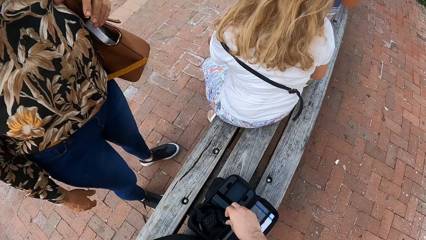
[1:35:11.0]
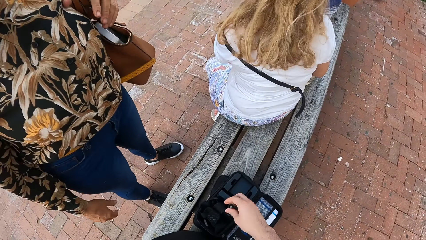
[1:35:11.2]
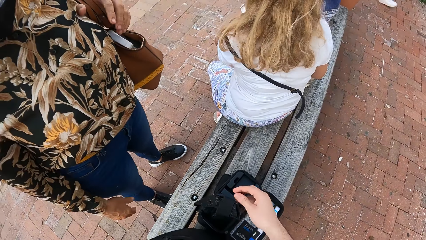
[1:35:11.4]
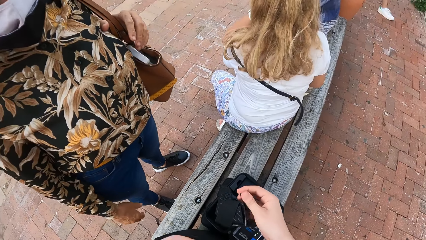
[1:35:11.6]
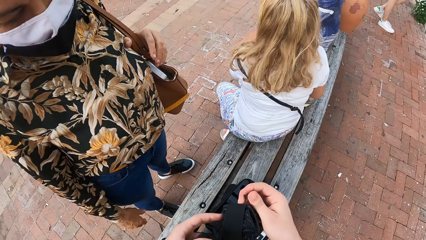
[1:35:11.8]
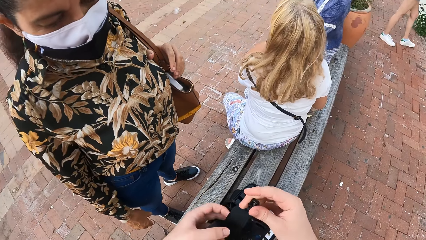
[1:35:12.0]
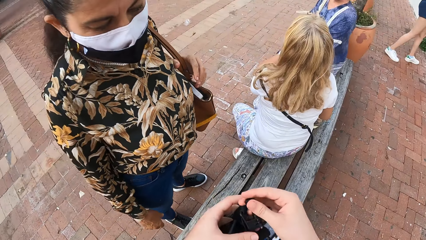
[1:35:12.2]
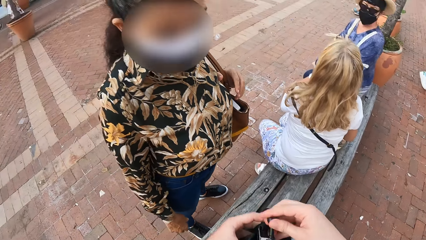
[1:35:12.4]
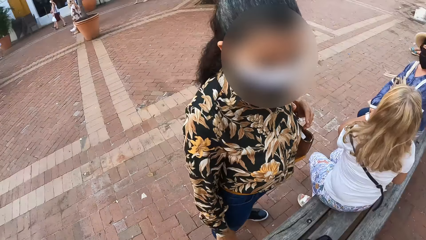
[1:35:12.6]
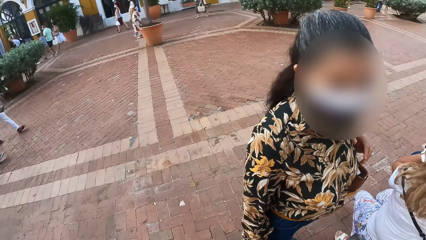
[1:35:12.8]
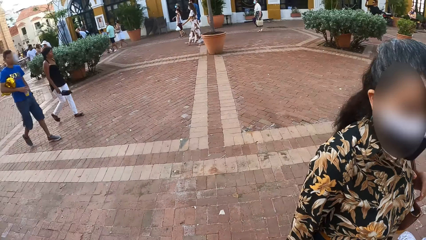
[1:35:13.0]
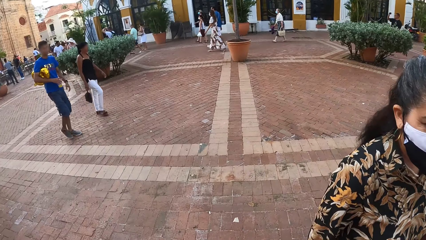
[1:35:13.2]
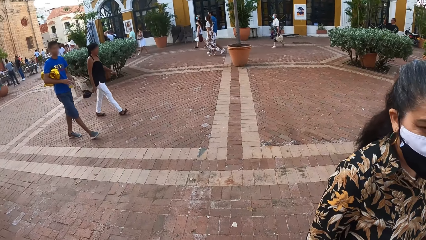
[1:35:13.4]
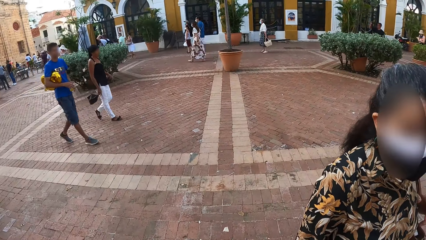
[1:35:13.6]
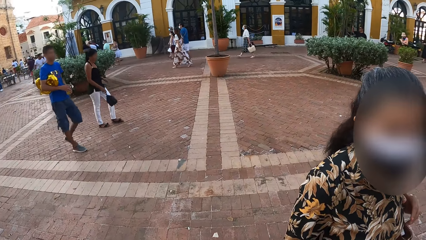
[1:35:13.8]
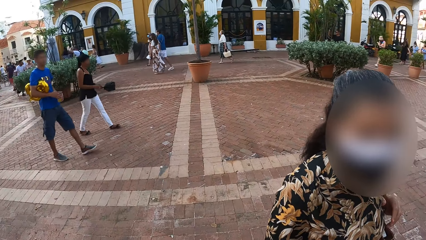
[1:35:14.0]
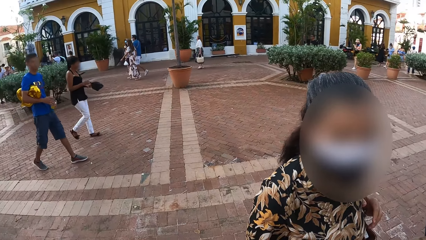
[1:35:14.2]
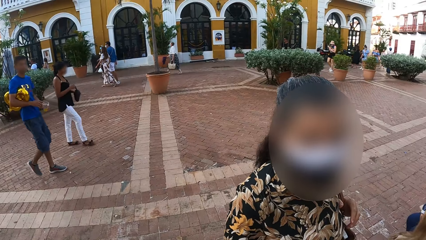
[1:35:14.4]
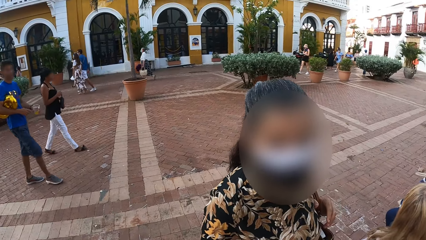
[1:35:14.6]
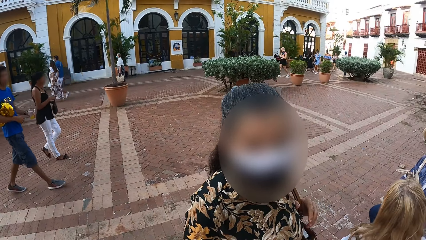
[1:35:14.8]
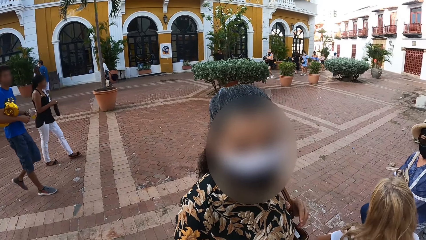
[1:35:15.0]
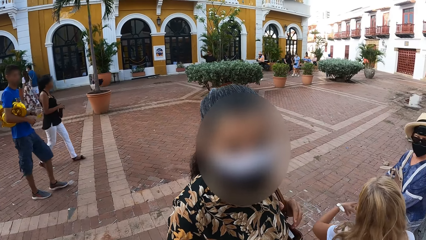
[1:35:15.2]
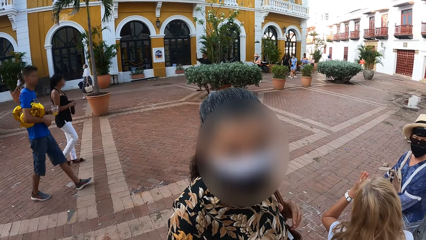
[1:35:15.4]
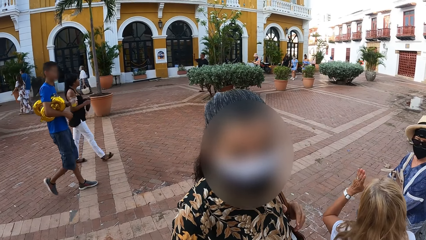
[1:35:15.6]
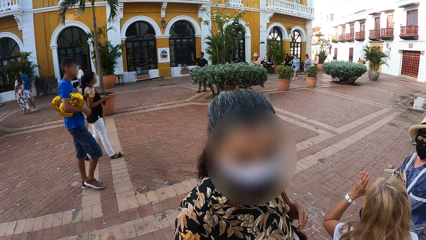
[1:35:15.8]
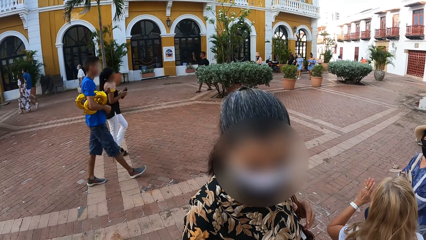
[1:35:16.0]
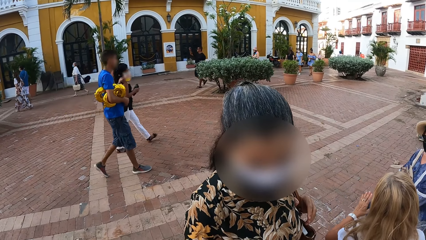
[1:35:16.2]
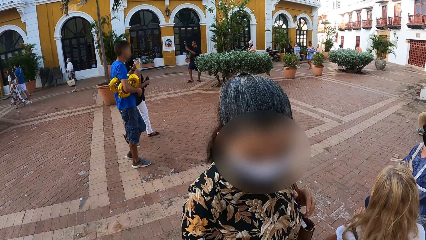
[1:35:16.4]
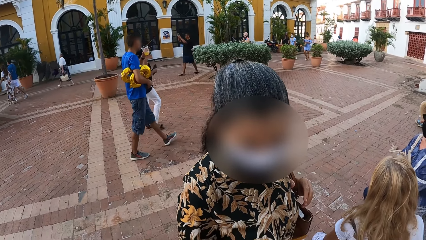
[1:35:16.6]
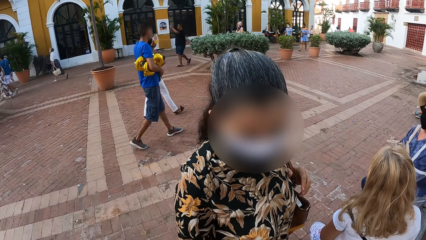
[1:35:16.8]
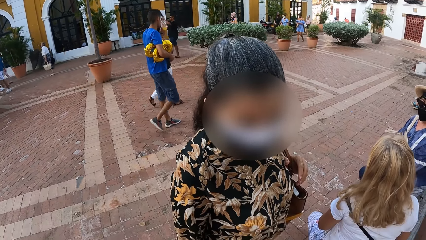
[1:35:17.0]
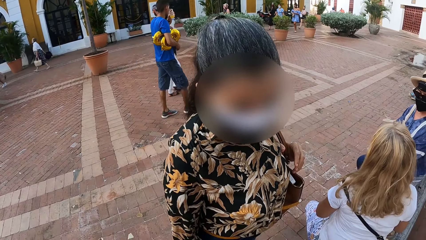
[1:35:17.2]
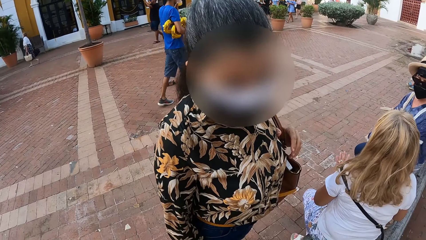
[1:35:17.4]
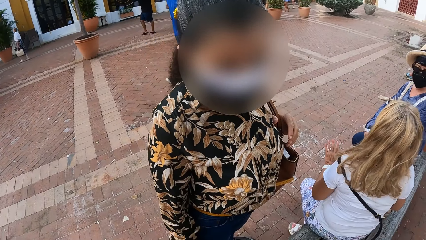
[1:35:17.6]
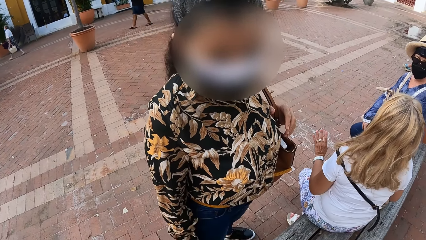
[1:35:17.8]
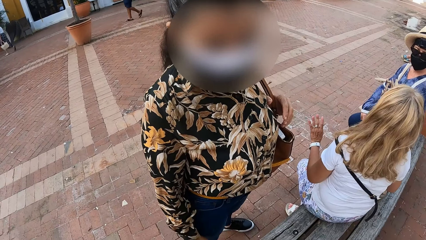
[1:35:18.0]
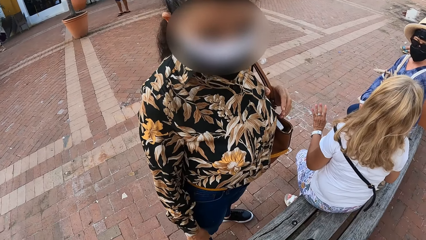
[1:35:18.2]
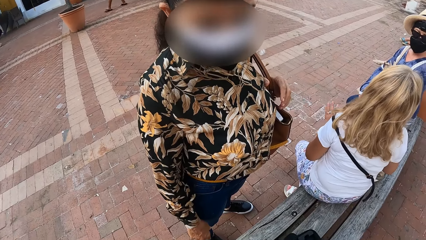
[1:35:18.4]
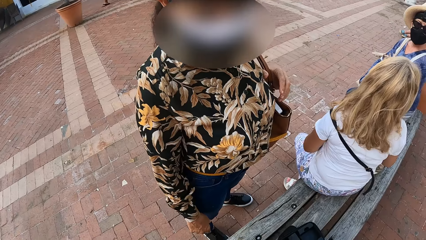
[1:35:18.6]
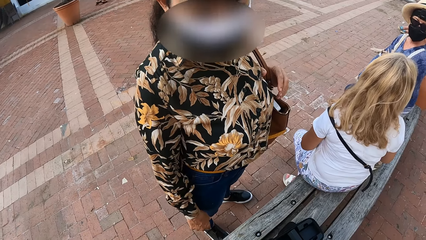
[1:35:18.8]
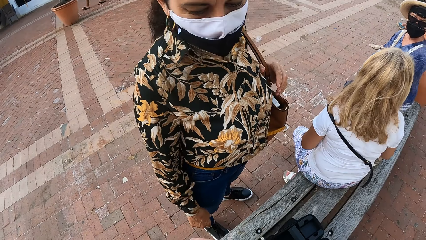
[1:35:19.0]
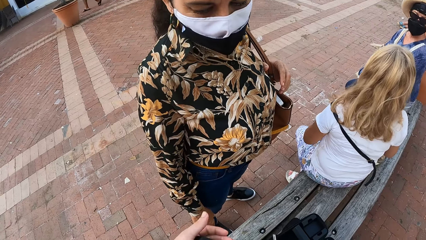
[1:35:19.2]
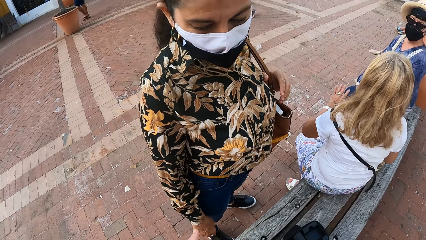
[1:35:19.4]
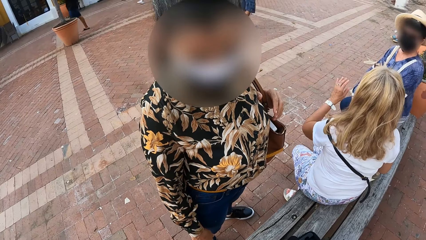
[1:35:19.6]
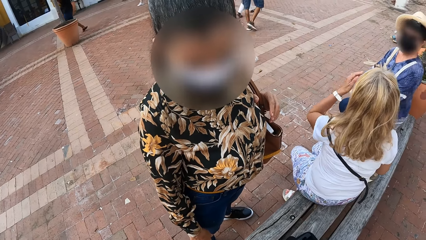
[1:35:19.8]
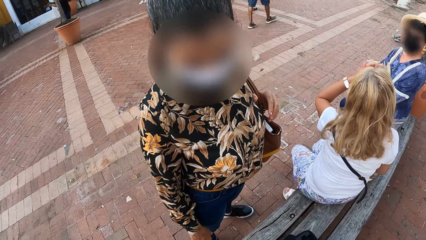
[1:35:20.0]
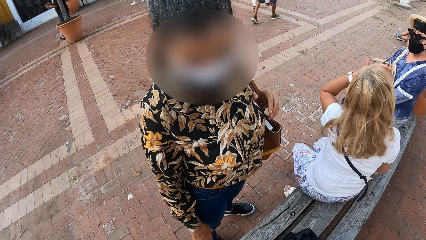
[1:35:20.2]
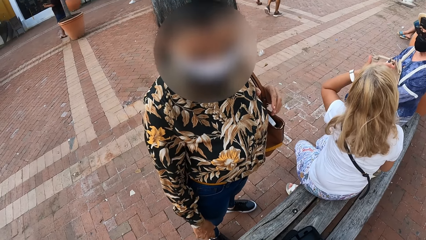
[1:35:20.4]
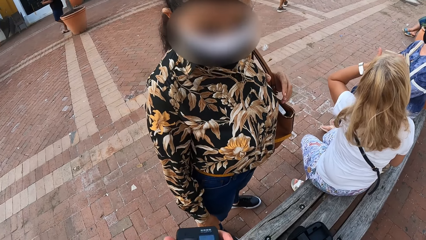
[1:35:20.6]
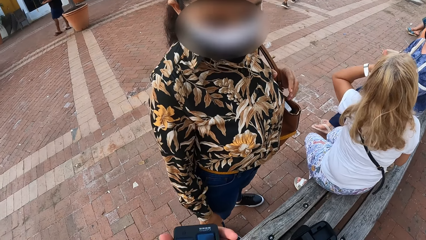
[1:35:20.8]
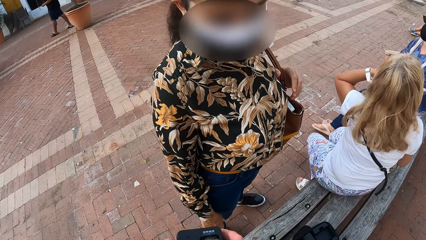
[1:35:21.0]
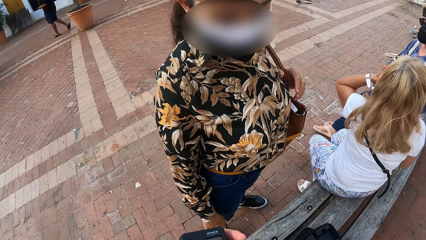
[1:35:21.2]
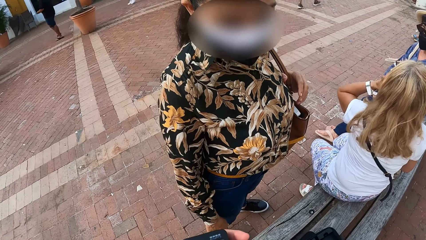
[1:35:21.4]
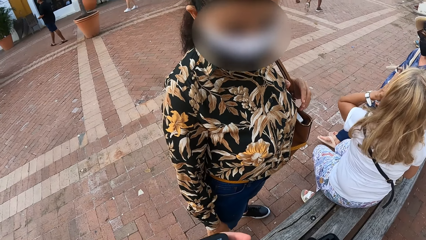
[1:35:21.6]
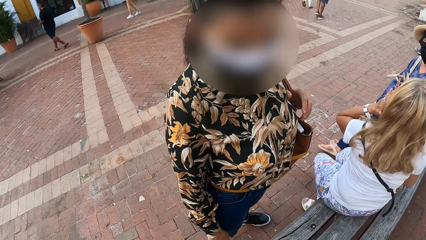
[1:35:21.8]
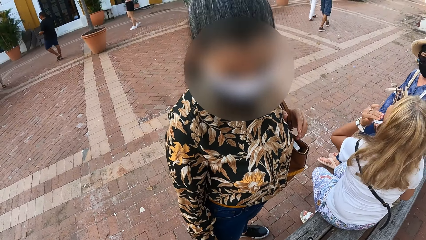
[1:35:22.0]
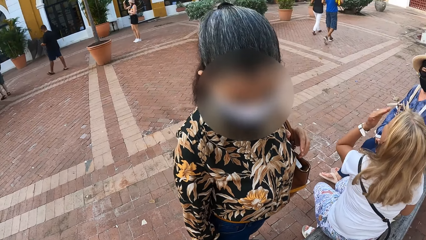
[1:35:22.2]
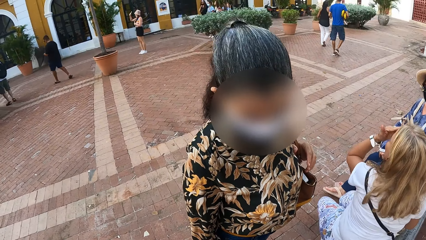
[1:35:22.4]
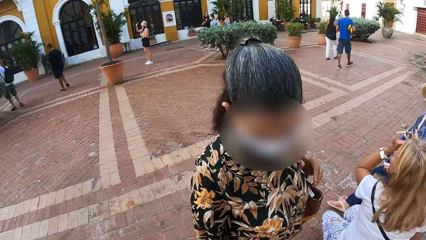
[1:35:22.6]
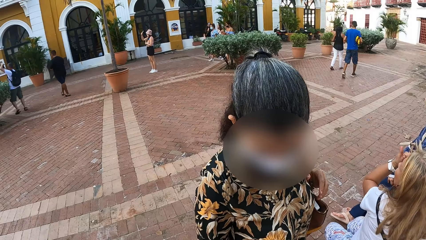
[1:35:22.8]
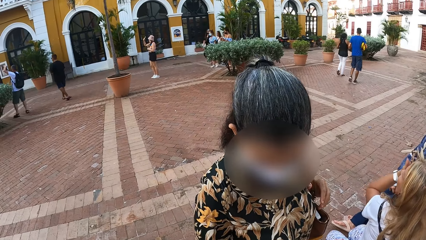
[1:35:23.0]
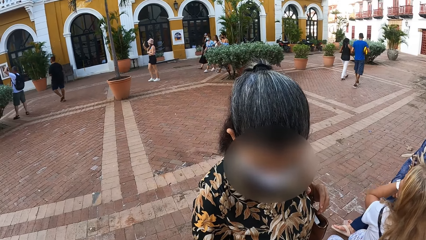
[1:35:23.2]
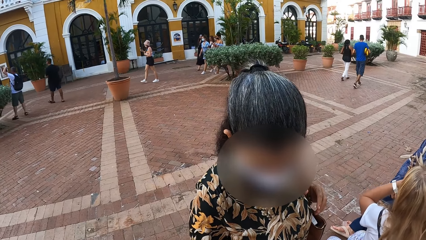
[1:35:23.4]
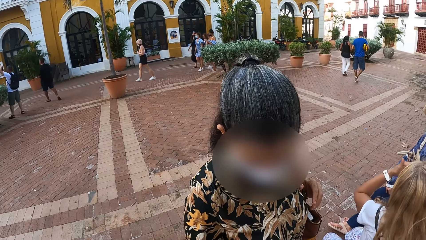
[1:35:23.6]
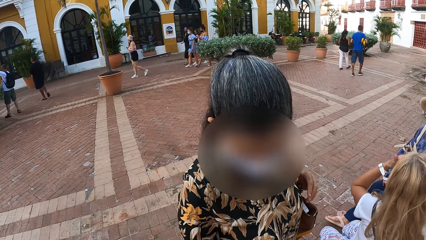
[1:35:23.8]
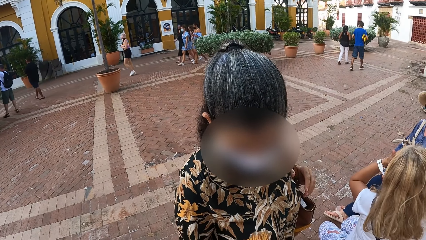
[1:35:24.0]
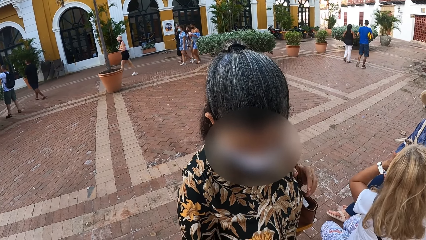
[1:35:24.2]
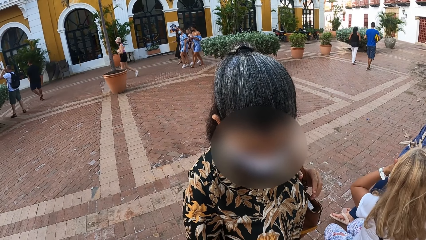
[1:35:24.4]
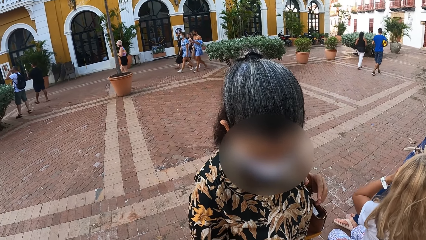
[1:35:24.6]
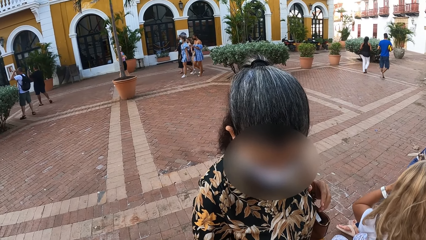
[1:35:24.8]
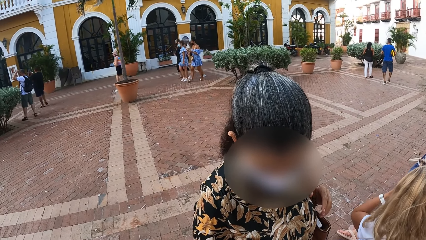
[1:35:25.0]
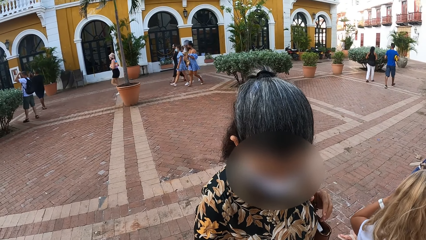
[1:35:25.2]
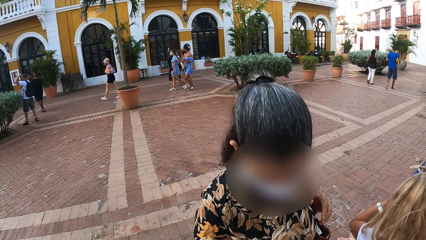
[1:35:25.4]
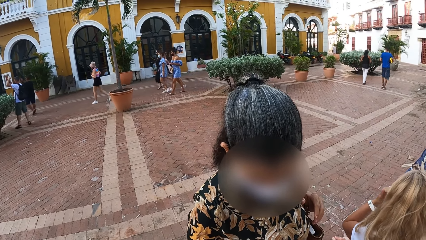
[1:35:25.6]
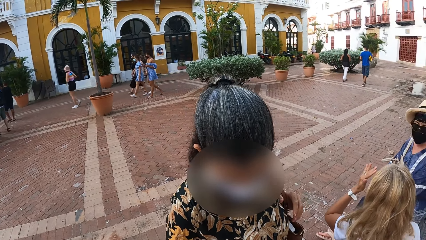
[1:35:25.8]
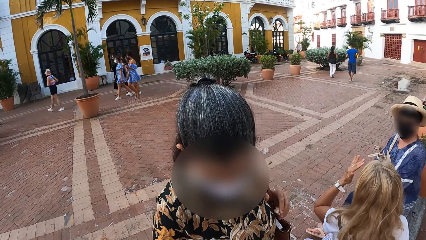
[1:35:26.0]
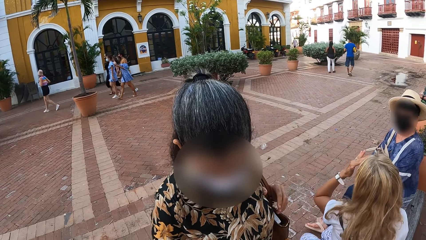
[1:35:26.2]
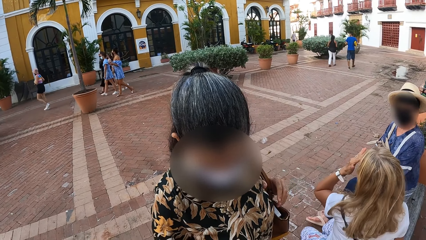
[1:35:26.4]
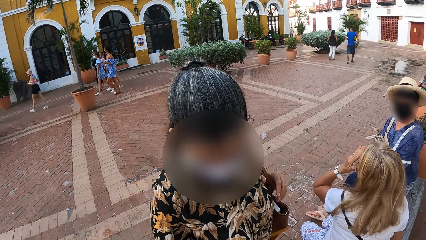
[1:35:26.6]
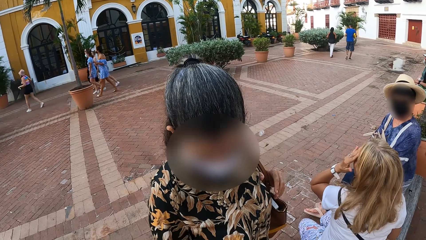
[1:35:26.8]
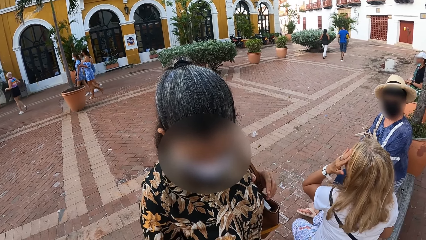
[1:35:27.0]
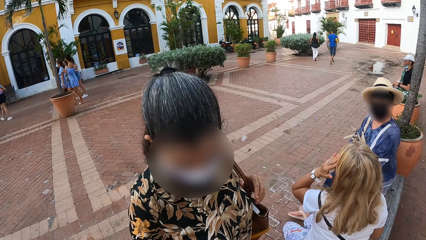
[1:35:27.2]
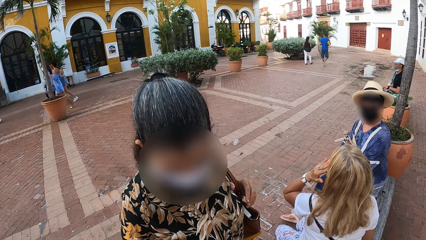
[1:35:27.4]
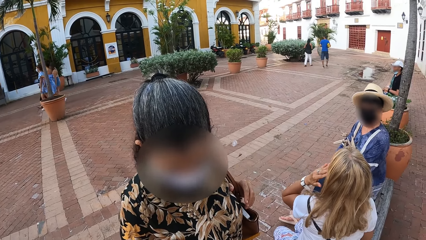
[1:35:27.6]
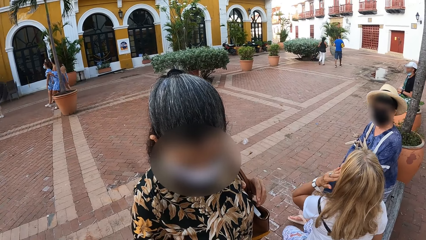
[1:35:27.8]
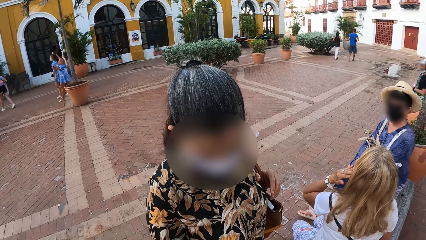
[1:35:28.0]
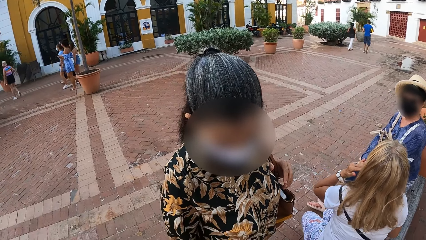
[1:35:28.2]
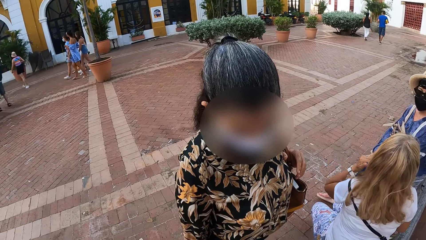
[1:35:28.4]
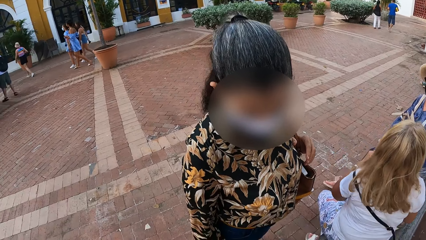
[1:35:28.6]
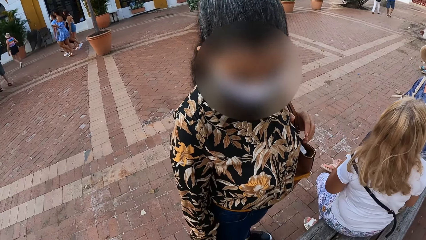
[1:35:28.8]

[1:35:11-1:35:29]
The camera wearer picks up a head strap from the camera case with his right hand. He holds the head strap in both hands. He talks to a woman. The woman touches her face with her left hand. The camera wearer holds the camera in his left hand. He fixes the camera. He looks around the road.
